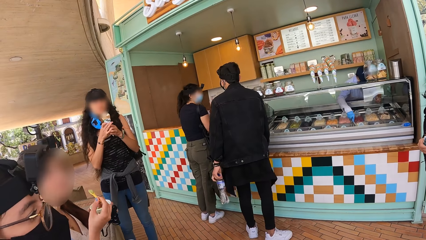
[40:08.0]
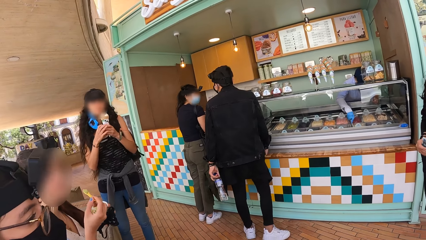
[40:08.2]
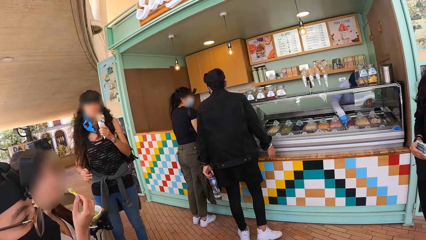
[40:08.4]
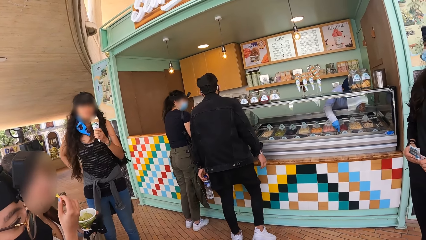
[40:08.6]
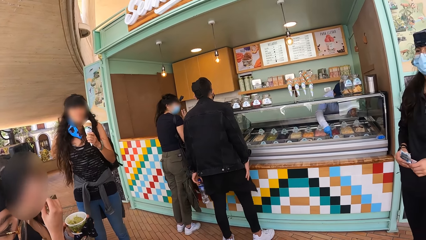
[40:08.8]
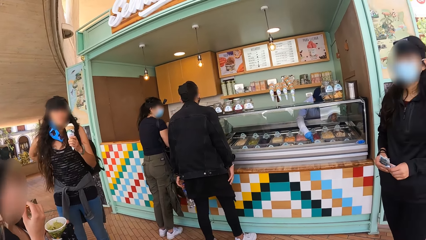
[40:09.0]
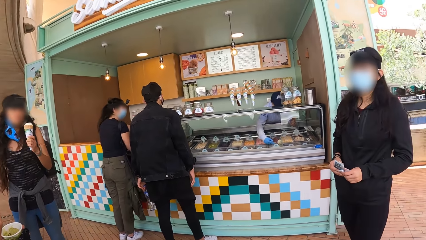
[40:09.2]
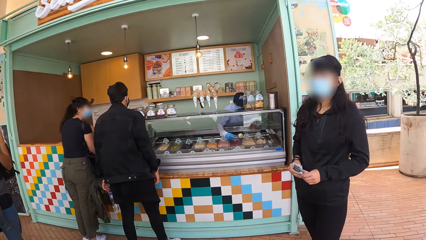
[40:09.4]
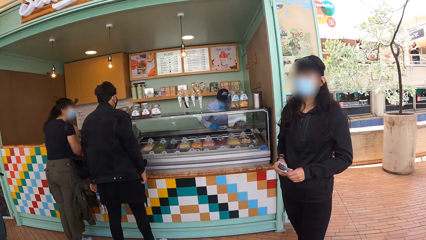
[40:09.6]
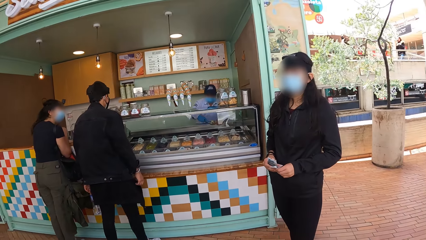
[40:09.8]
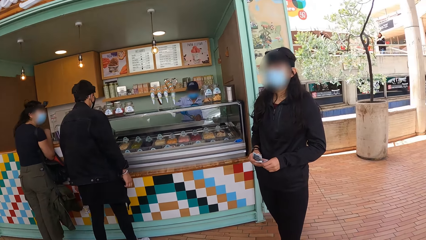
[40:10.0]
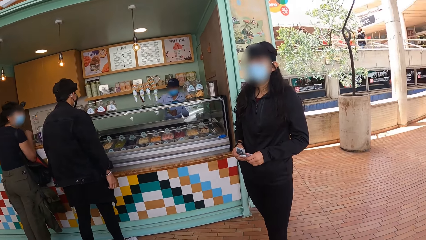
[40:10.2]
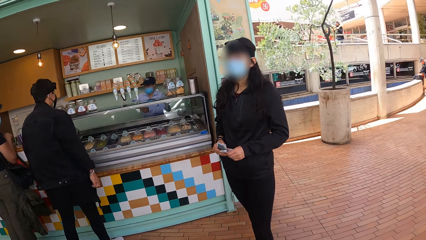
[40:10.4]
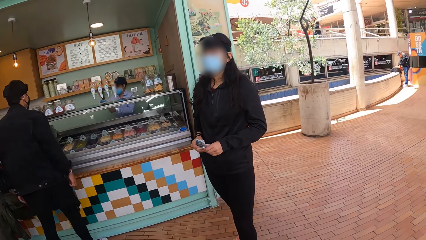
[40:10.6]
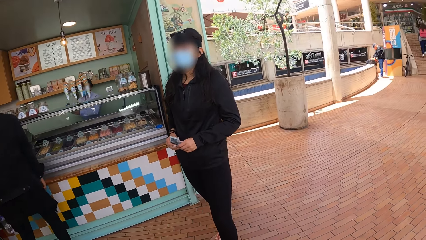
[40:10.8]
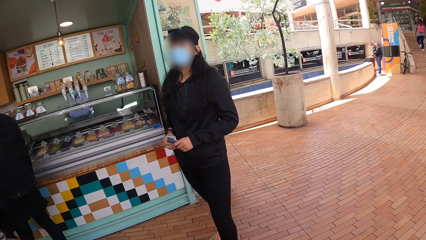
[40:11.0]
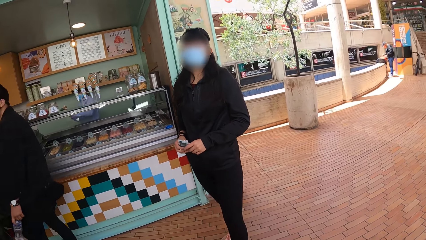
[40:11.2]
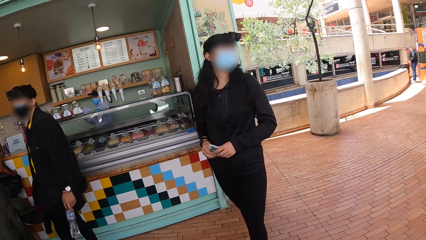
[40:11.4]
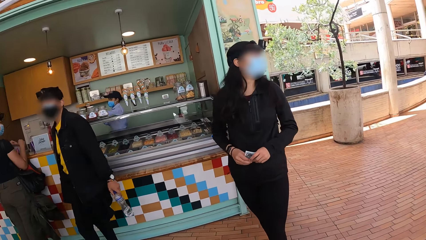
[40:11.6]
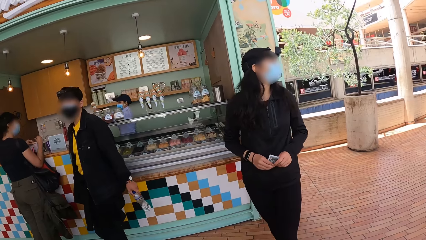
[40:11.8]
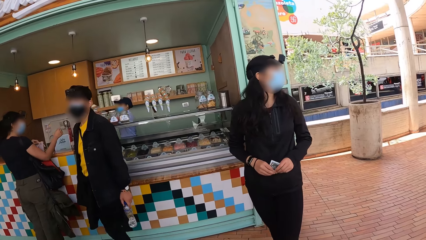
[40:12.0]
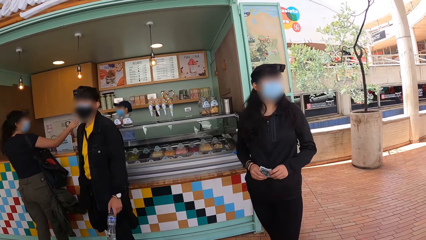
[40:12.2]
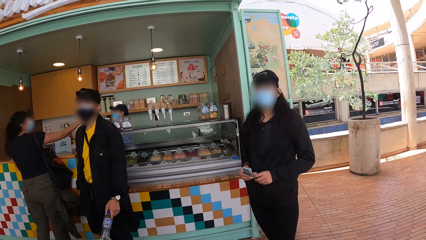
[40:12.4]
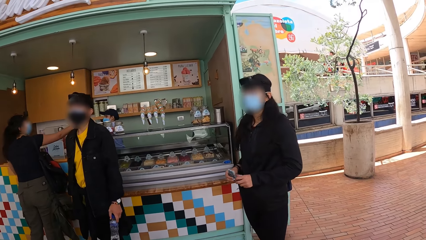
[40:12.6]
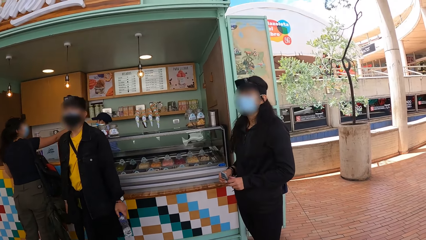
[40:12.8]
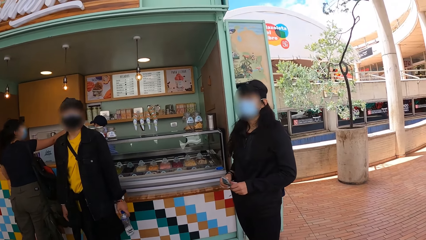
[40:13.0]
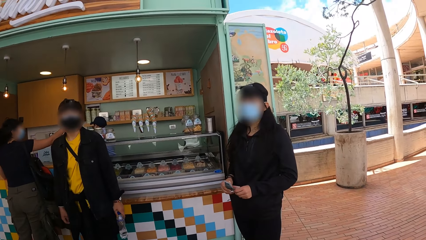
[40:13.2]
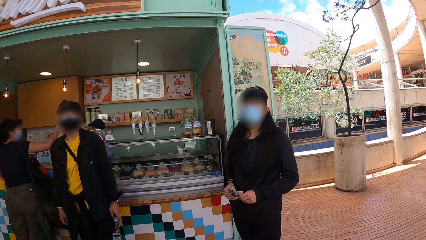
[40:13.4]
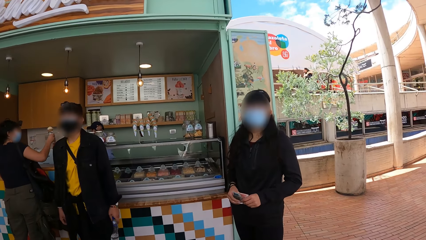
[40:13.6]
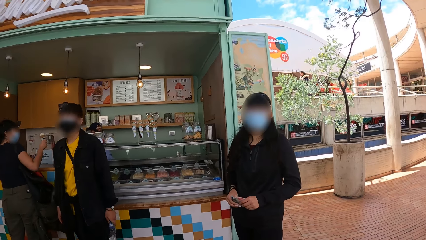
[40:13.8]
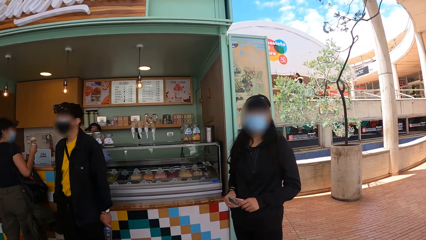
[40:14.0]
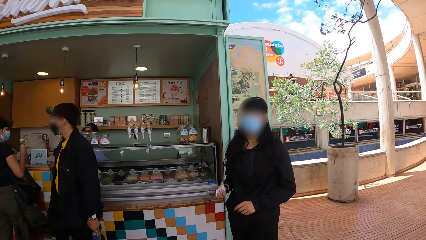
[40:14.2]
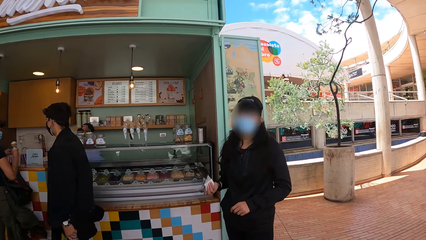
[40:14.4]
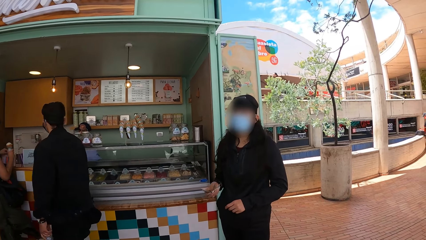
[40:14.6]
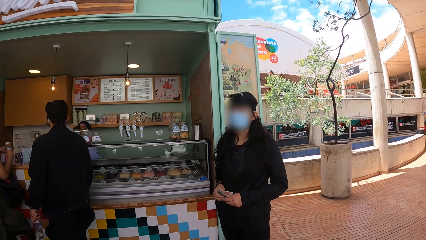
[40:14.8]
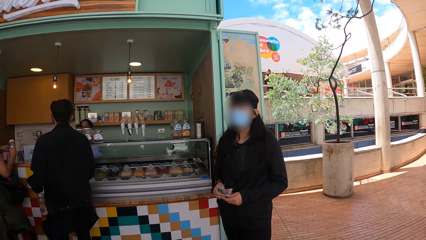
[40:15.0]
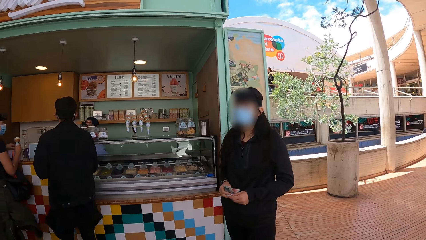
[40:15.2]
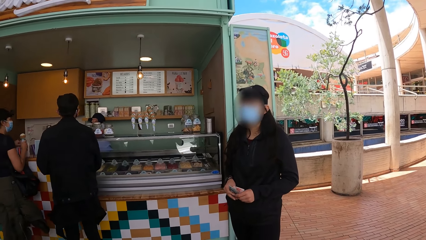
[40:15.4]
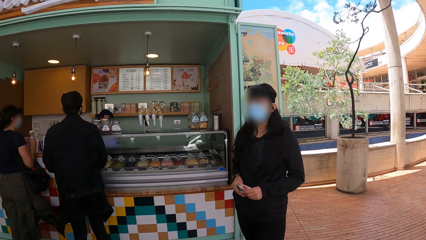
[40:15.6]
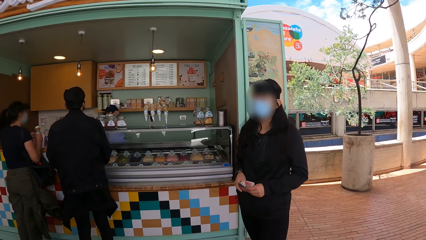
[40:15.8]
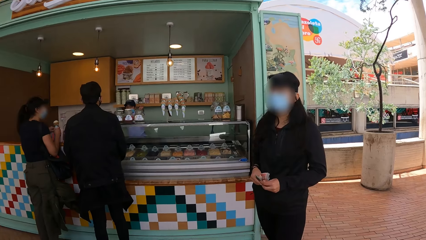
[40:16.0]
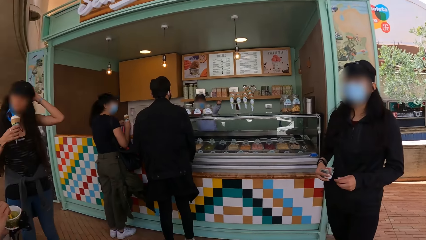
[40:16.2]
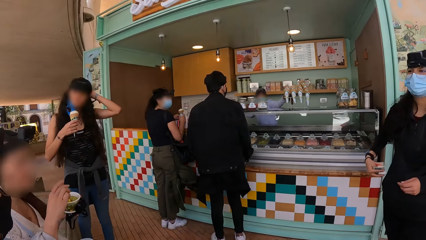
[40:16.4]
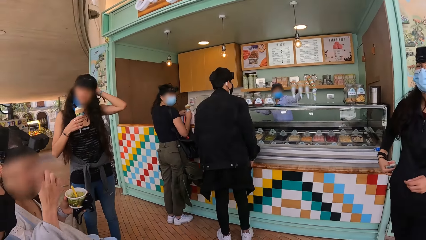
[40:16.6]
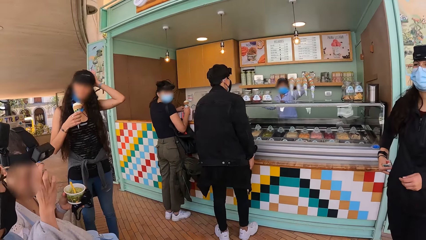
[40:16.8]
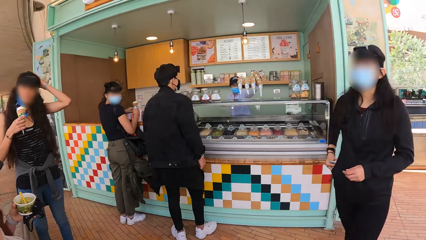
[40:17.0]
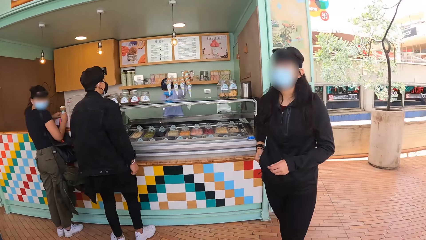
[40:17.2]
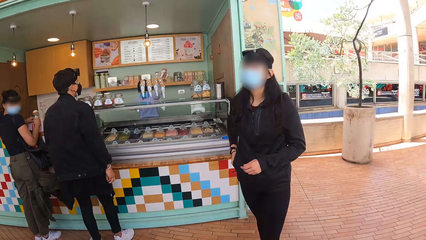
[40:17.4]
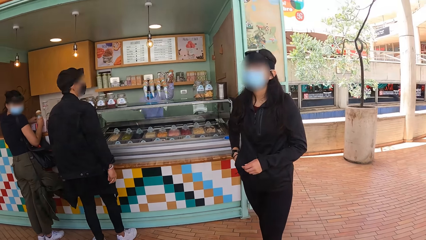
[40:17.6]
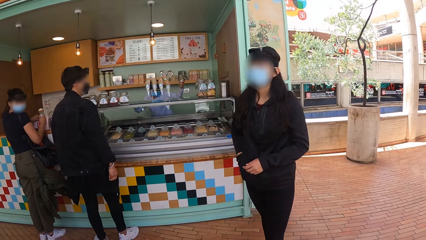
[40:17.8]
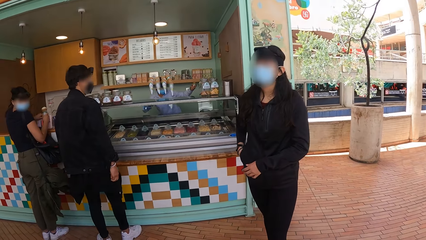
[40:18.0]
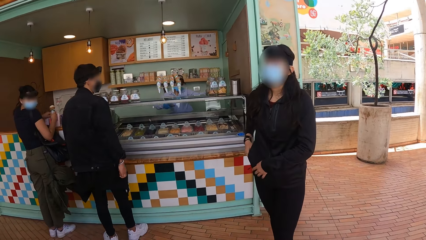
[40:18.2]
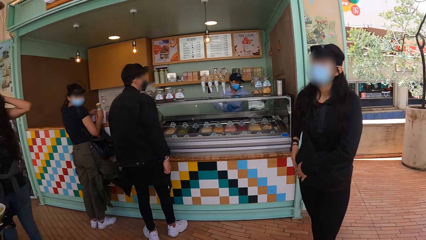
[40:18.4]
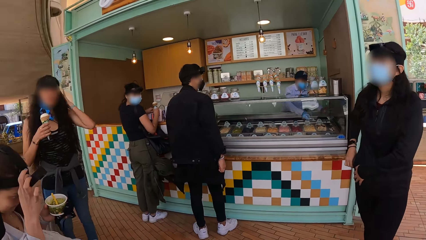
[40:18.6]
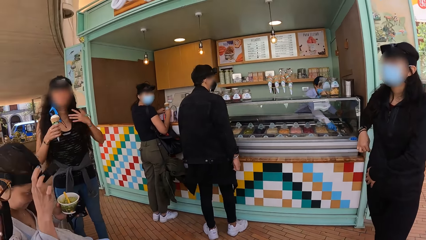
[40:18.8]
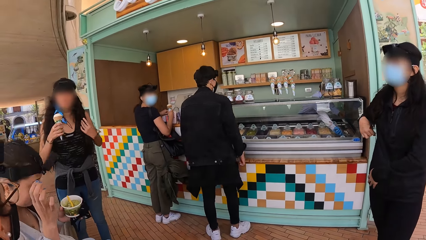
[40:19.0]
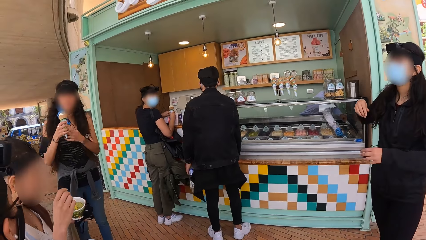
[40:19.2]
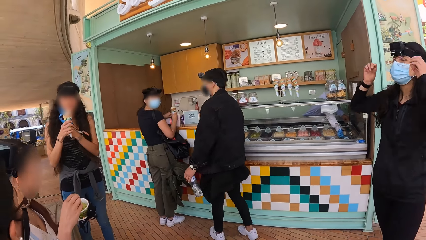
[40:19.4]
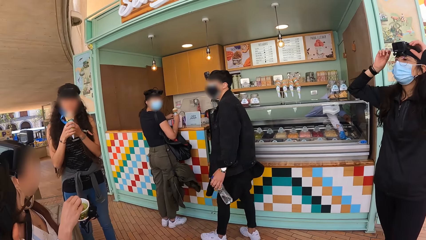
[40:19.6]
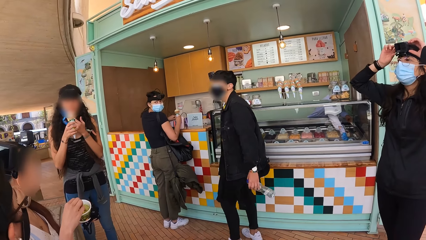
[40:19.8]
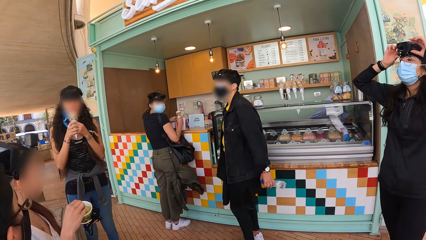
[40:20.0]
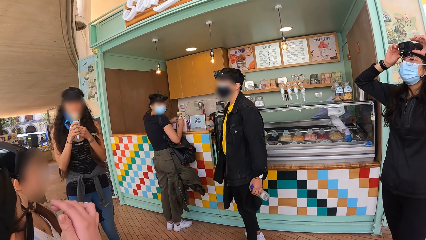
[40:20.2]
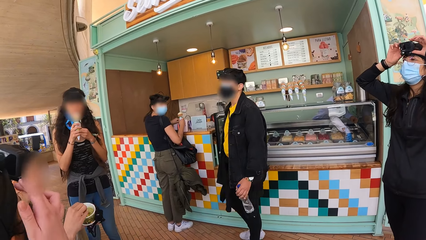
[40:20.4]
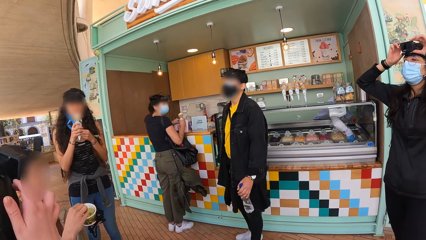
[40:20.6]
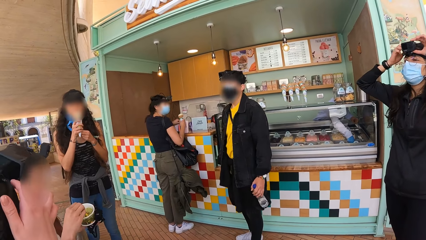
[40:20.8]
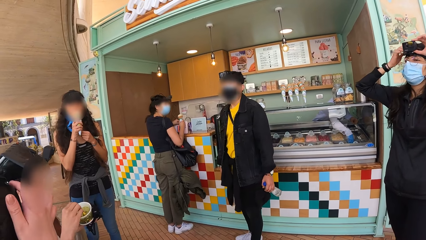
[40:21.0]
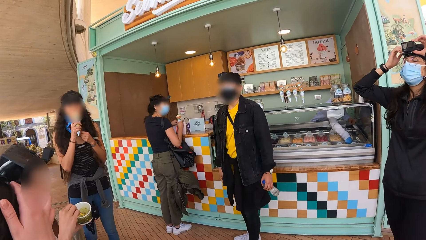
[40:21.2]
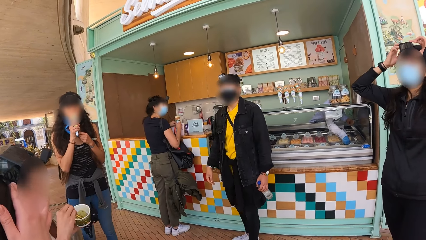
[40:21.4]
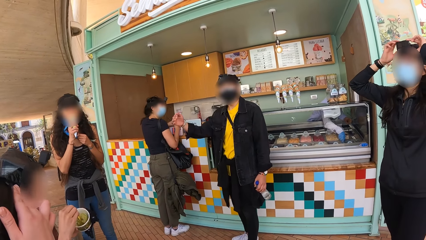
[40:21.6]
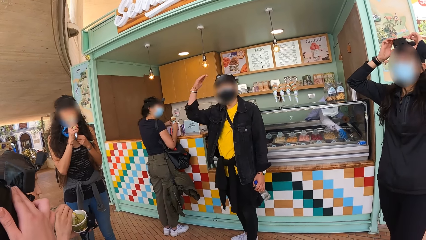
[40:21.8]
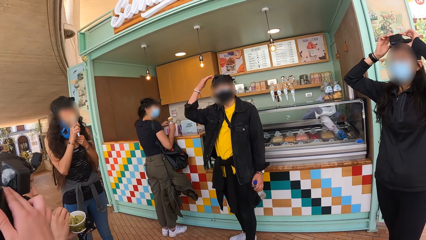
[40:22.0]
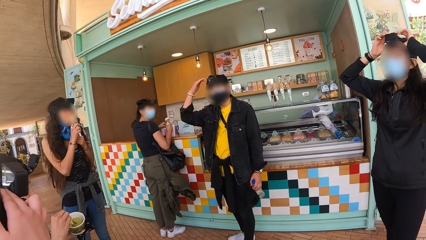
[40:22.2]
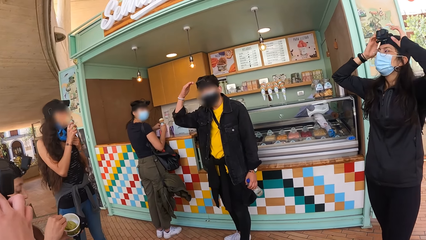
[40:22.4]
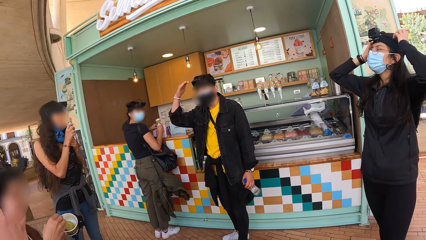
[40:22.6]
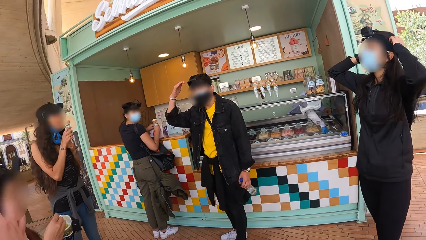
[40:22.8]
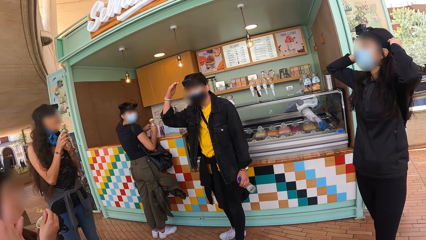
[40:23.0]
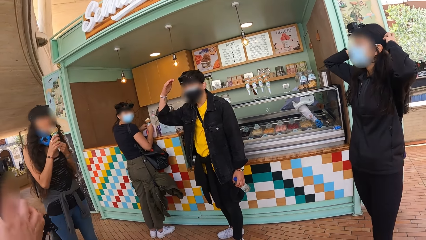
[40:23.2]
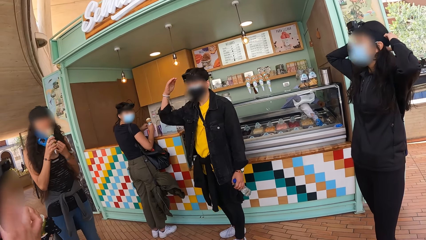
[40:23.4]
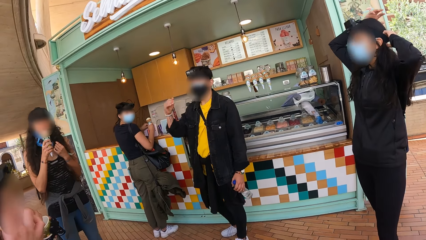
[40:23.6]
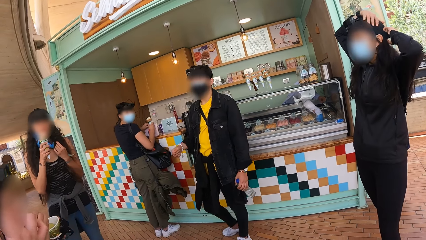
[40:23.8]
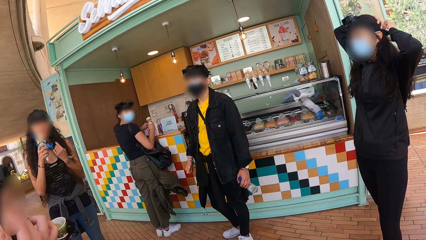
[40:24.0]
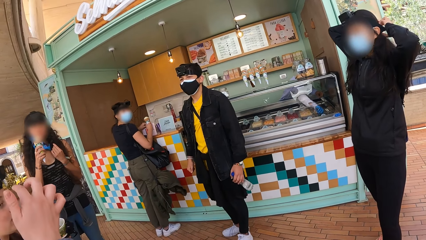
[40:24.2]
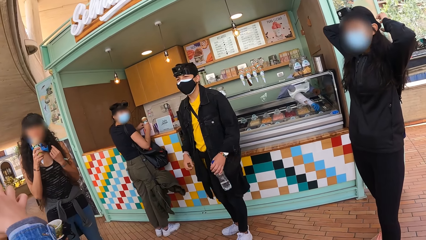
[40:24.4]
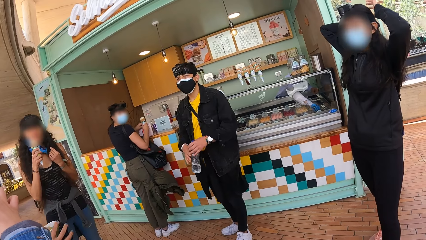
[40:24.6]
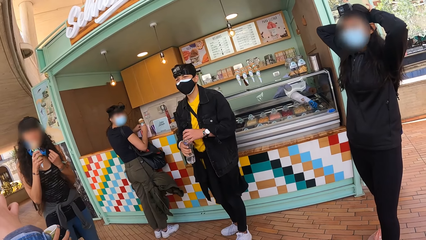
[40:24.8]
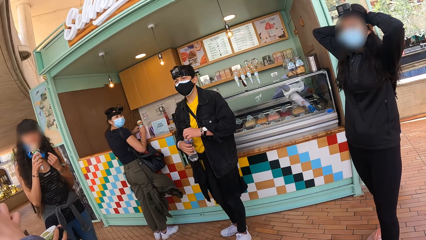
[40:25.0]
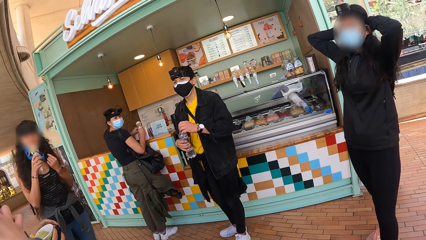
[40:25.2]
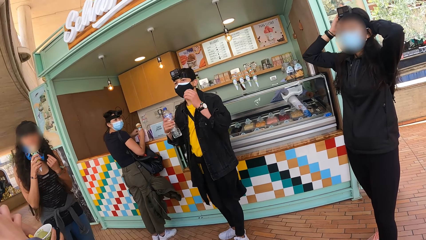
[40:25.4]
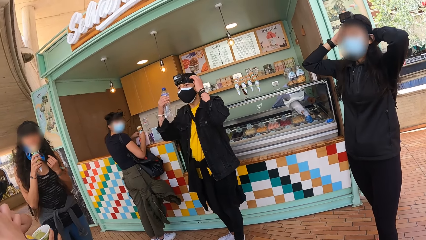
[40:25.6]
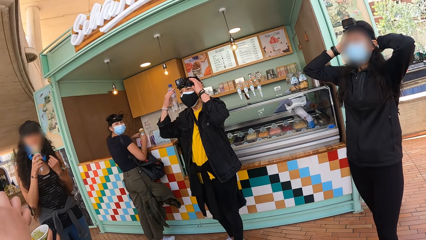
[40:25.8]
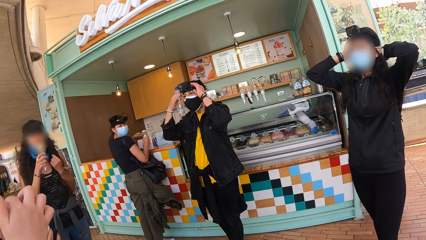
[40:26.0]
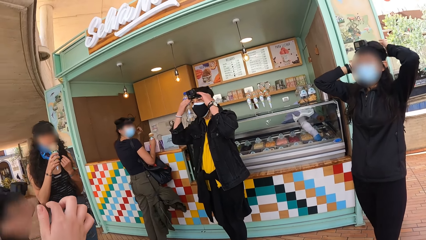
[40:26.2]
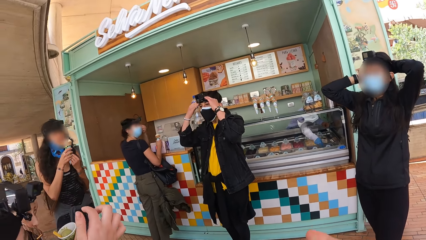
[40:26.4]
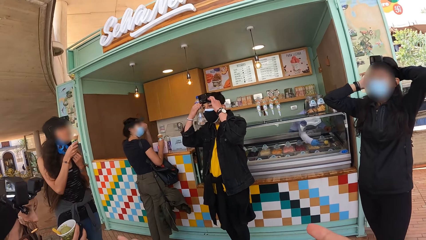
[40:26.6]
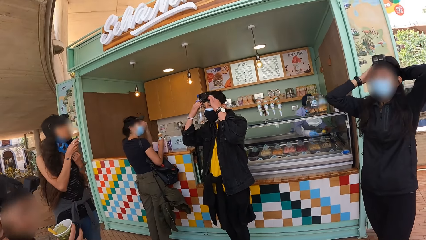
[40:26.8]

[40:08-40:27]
A woman looks around. The woman interacts with the camera wearer. Another woman holds an ice cream. A man converses with the cashier. The camera wearer stares around. The first woman puts the money in the pocket, zips the pocket, and adjusts the camera. The man converses with the camera wearer. The first woman touches her hair. The man touches the camera.
